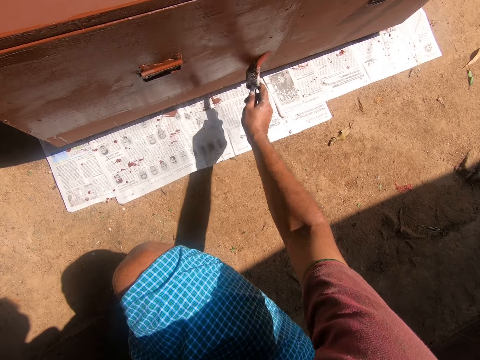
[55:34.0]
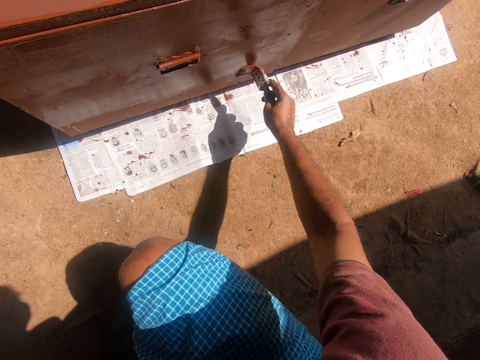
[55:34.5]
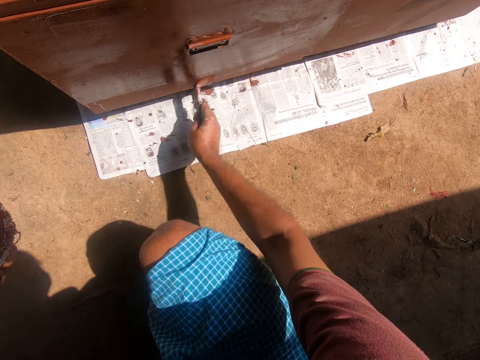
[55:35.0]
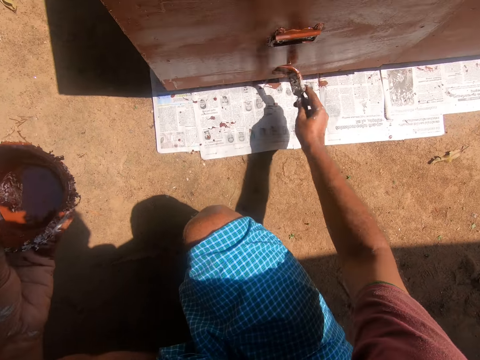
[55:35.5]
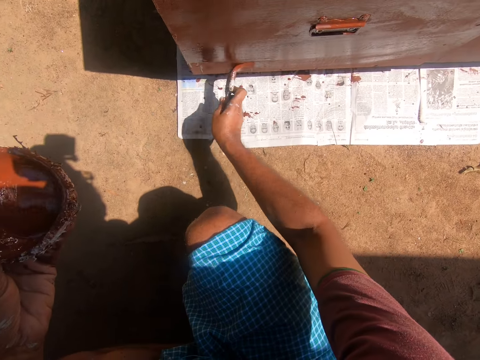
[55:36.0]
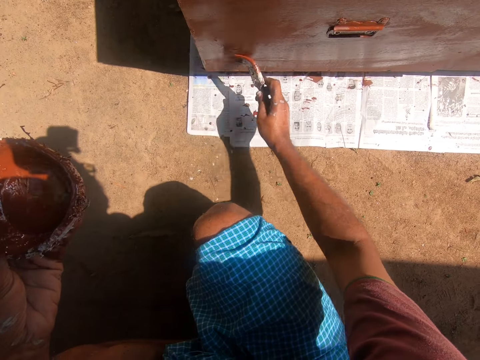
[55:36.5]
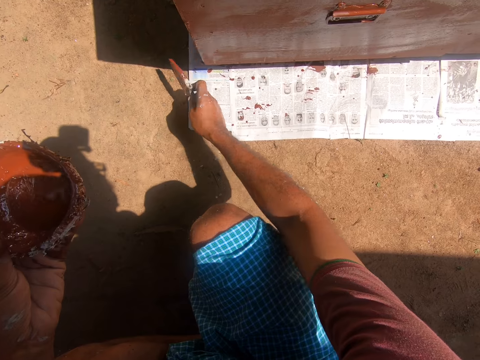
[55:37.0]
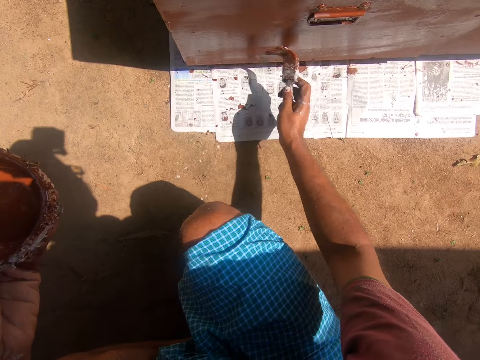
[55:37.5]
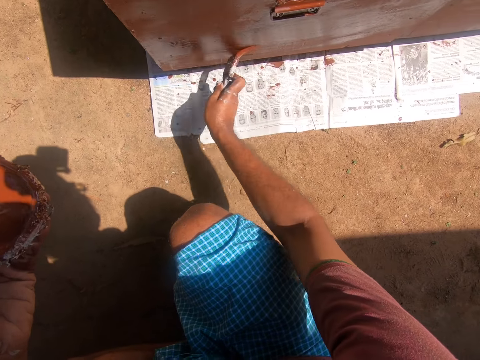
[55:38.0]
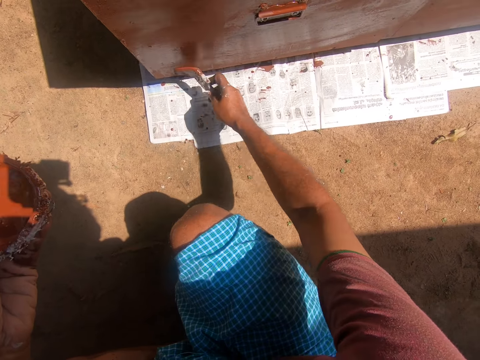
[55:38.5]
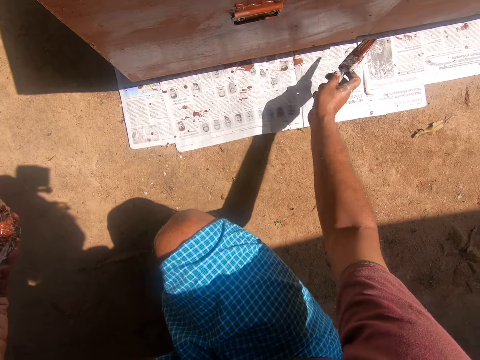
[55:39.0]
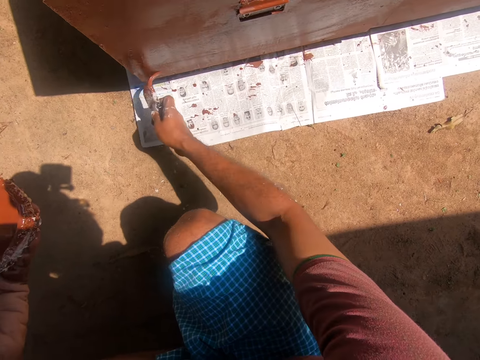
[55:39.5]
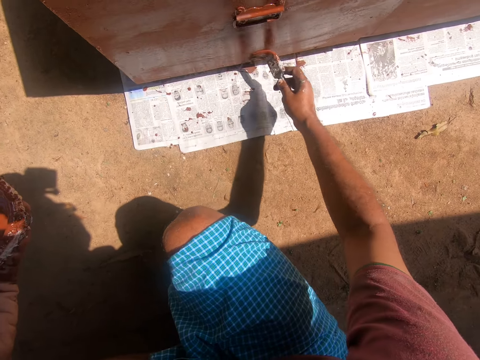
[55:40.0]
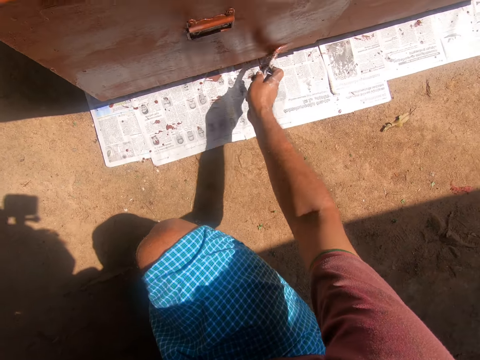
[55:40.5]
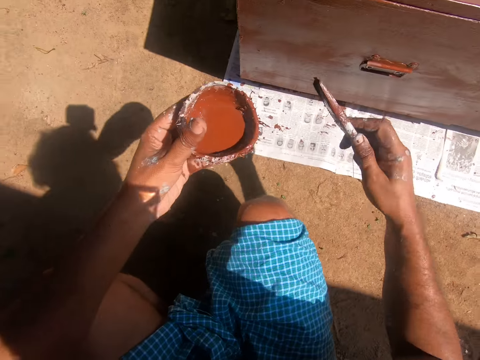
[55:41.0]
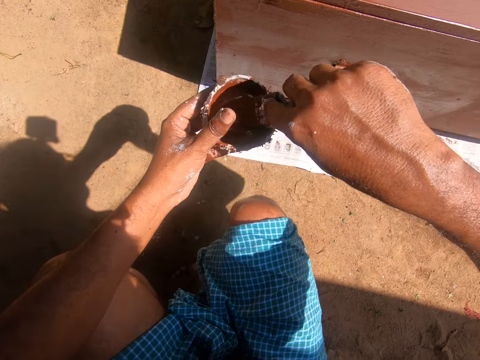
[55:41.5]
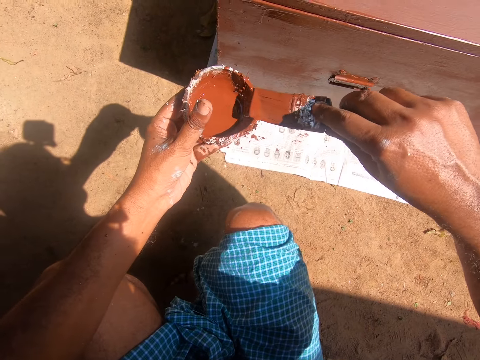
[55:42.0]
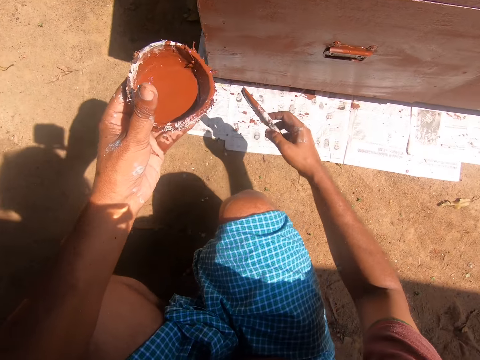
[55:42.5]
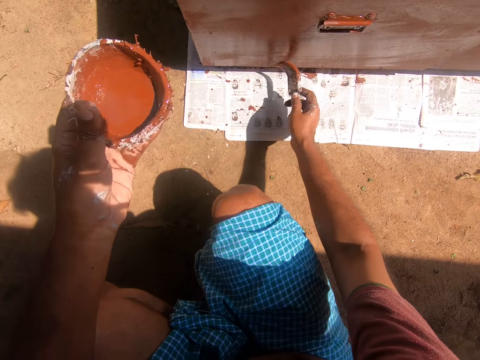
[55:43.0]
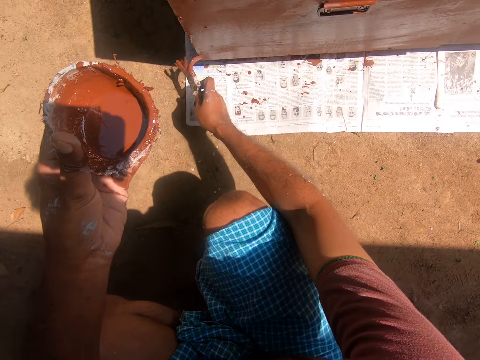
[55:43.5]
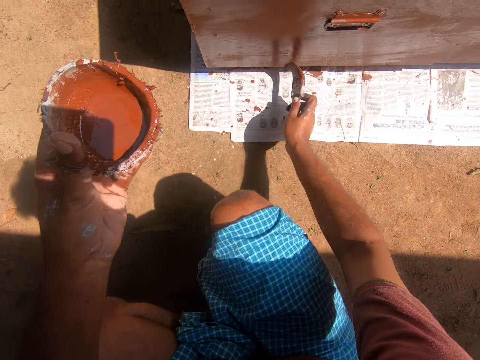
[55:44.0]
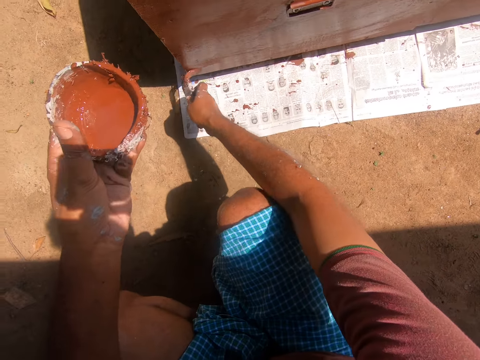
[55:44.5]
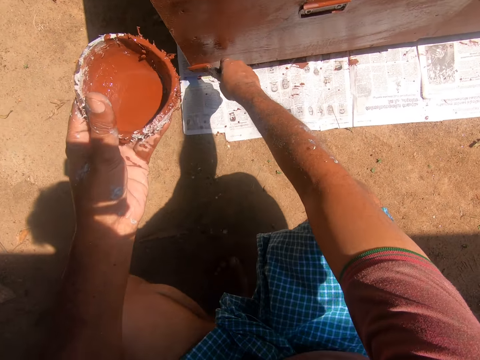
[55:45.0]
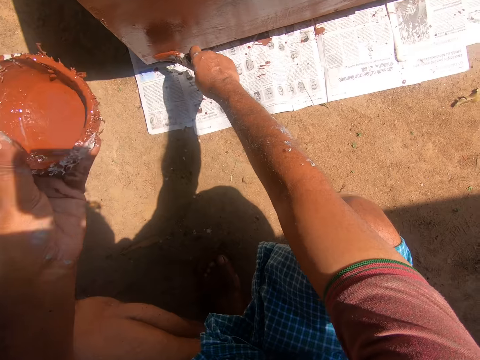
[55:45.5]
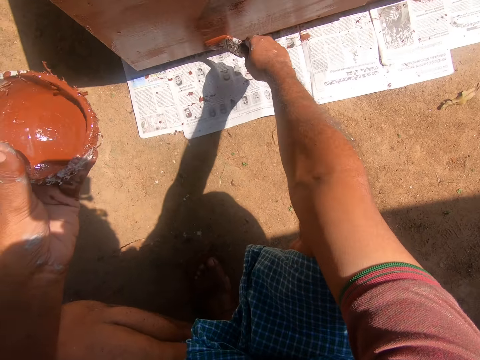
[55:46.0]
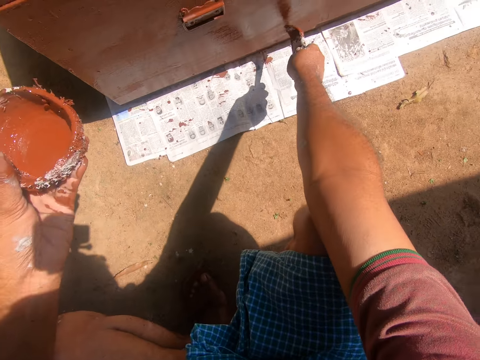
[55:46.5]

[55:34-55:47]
The camera wearer dips the paintbrush into the coconut shell containing paint. They paint the table or cardboard with the painting brush.

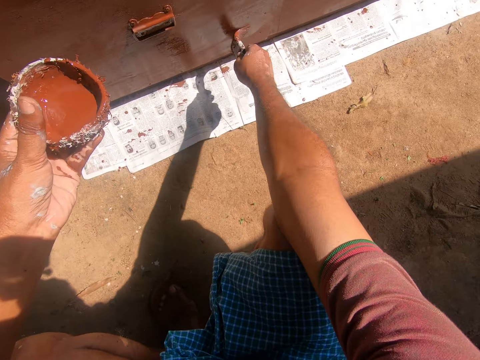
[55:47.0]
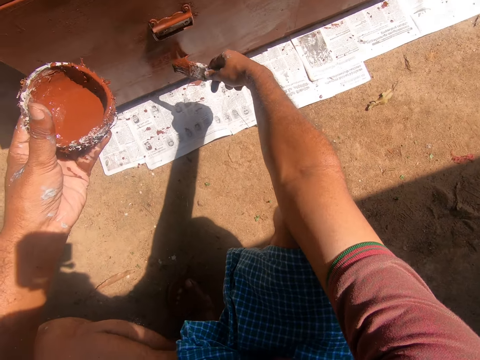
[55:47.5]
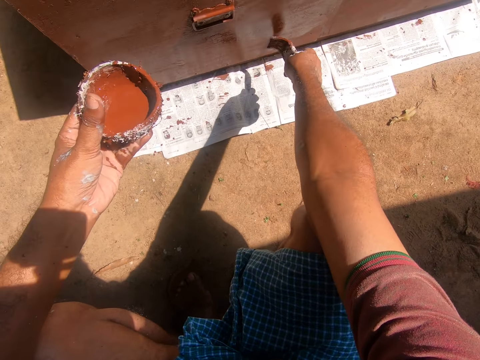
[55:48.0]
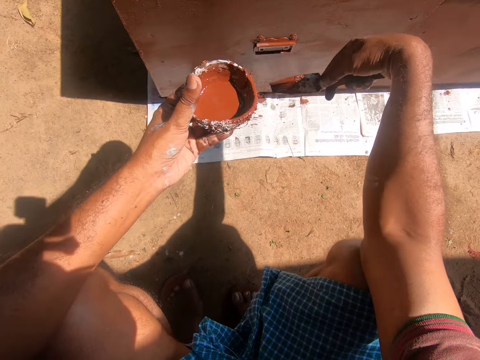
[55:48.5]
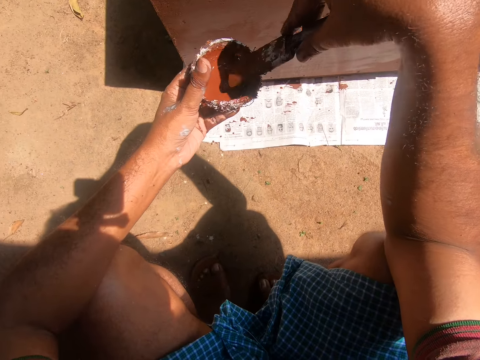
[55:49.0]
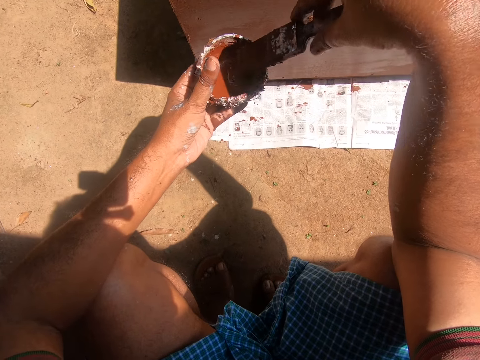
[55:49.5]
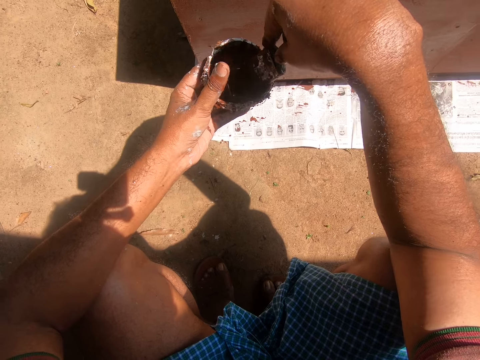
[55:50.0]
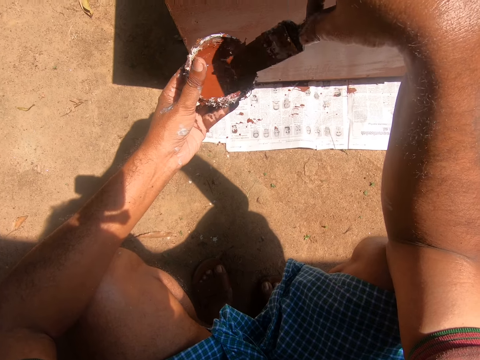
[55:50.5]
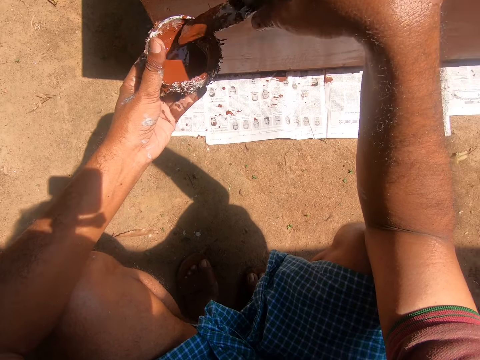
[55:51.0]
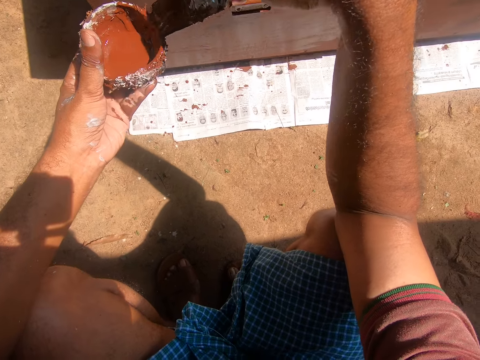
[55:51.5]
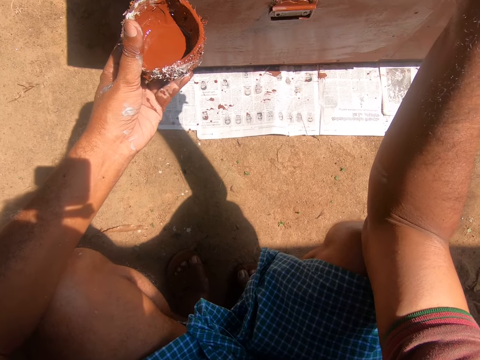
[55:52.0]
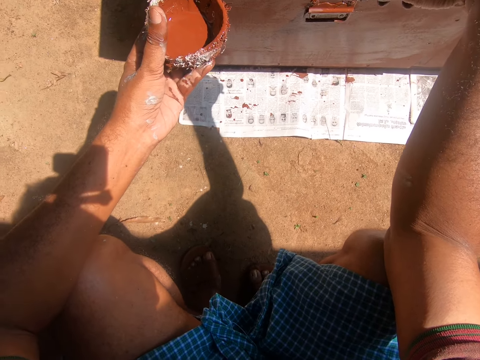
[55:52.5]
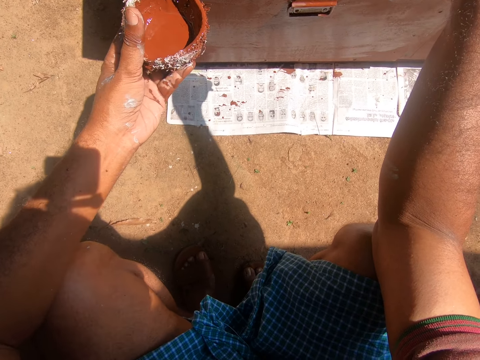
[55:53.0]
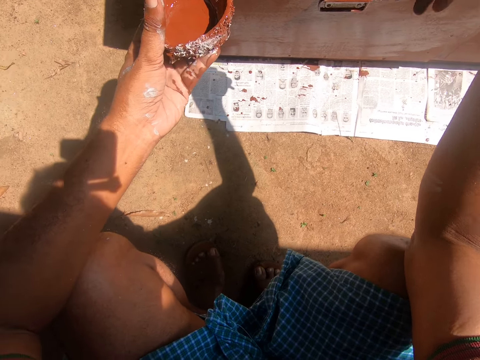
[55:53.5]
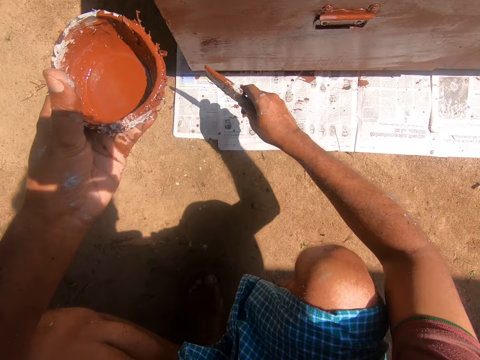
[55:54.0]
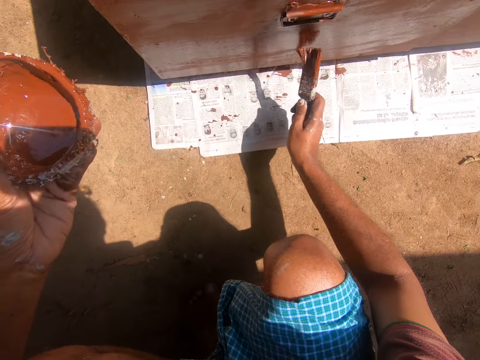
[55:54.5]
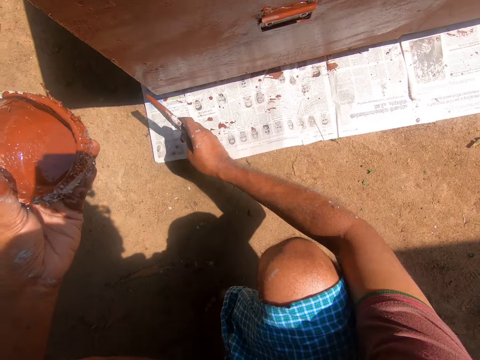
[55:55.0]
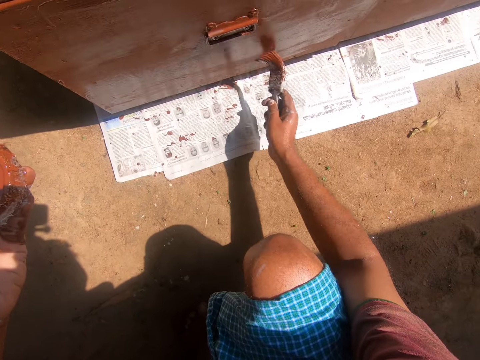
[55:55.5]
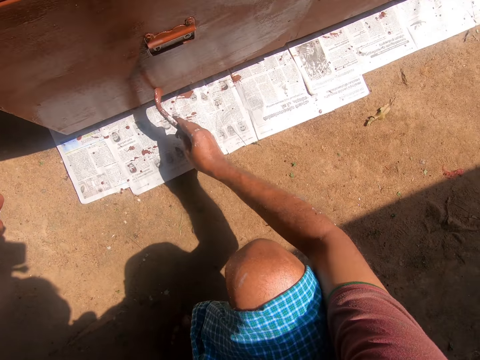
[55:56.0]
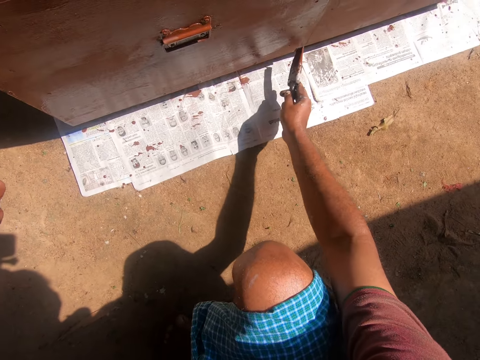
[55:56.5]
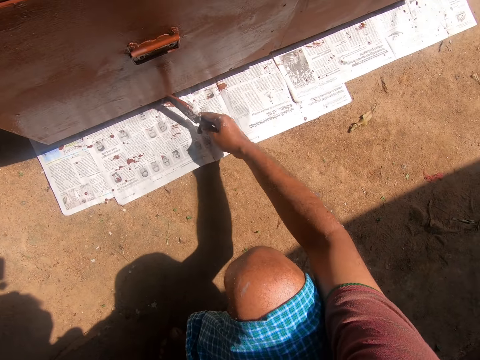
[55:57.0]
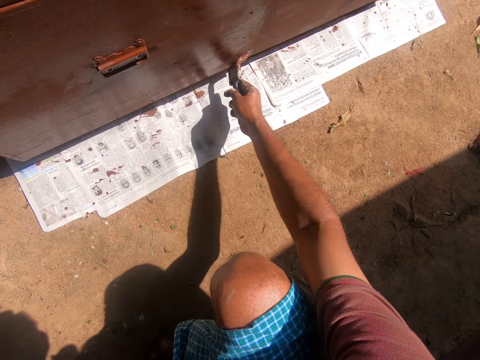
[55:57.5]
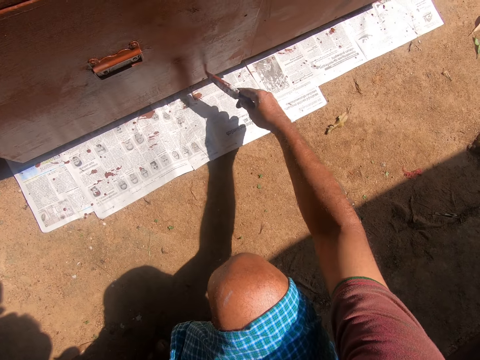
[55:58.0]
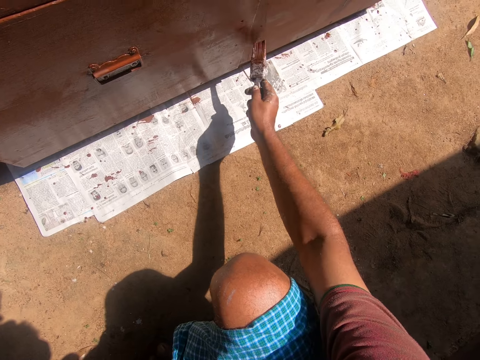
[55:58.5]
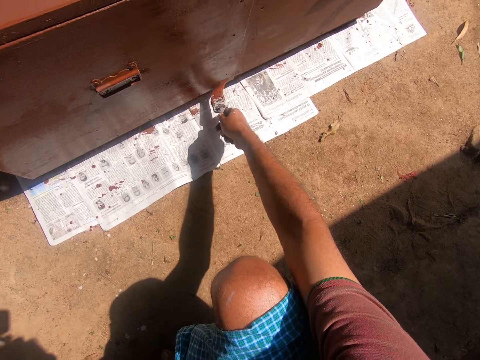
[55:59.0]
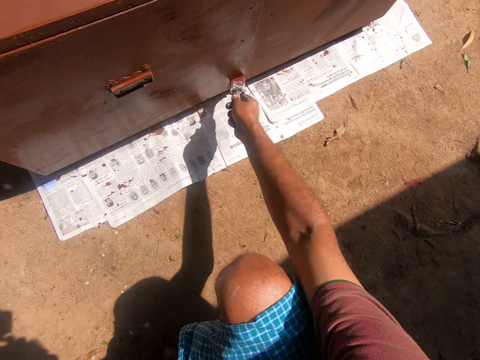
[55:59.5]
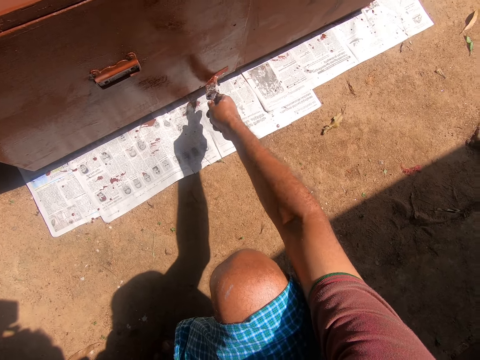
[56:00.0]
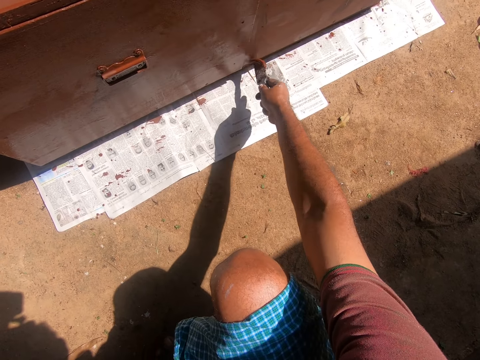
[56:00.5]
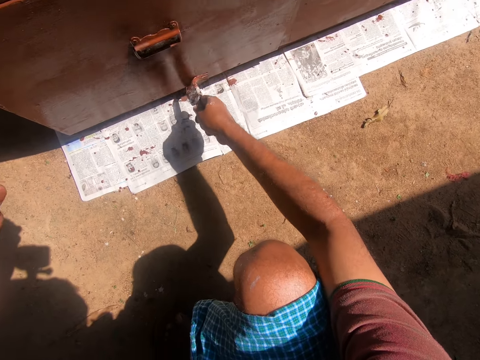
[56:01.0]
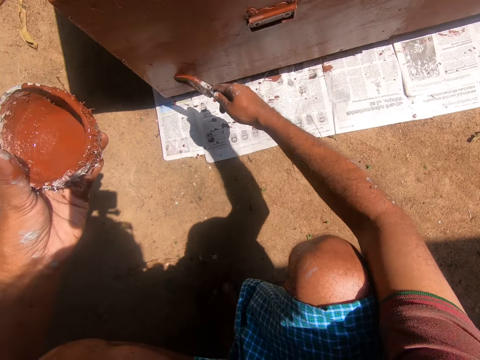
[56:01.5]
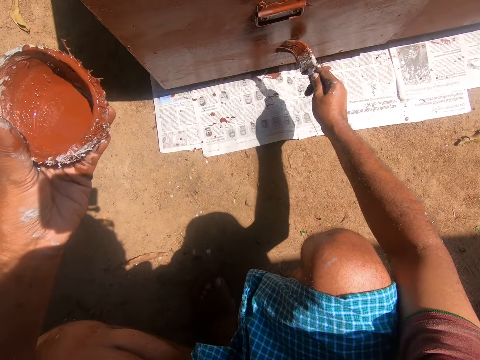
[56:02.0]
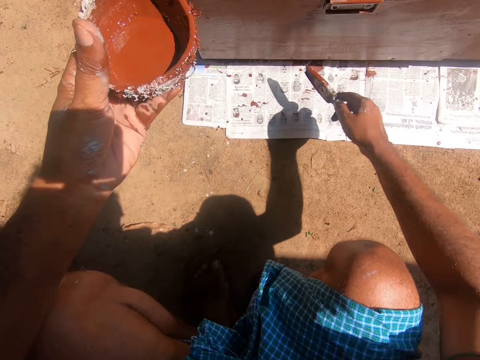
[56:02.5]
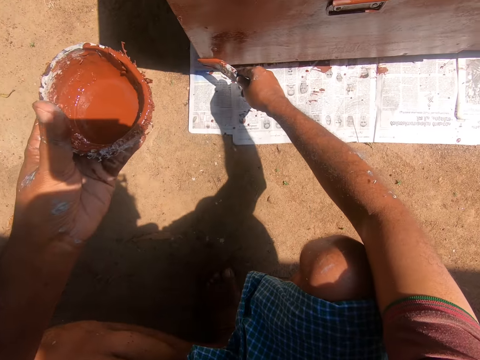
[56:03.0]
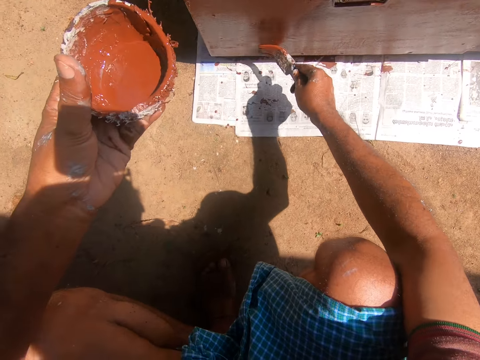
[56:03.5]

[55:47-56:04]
The camera wearer dips the paintbrush into the coconut shell containing paint. They paint the table or cardboard with the painting brush.
